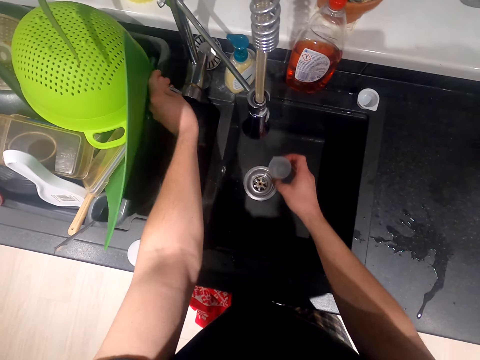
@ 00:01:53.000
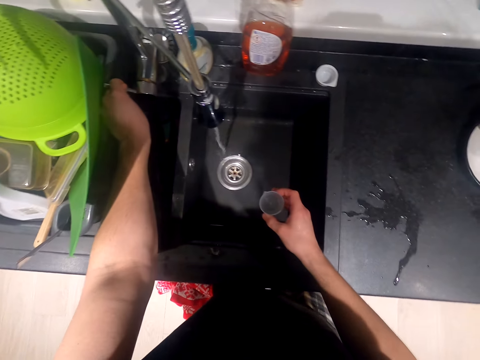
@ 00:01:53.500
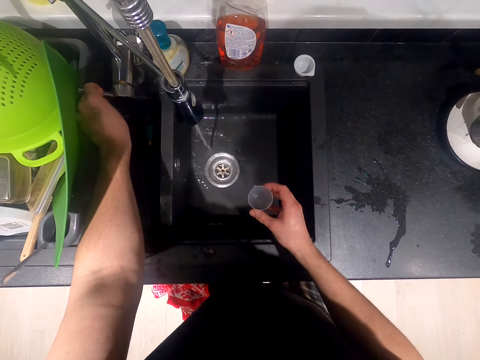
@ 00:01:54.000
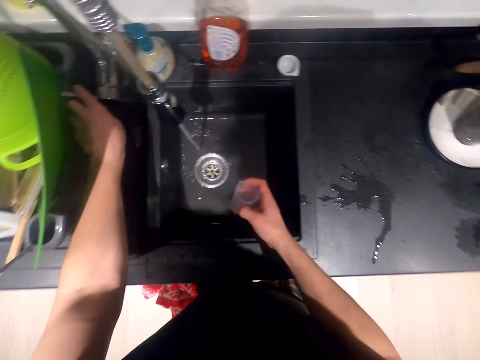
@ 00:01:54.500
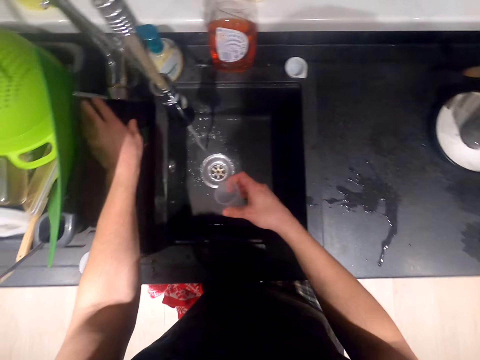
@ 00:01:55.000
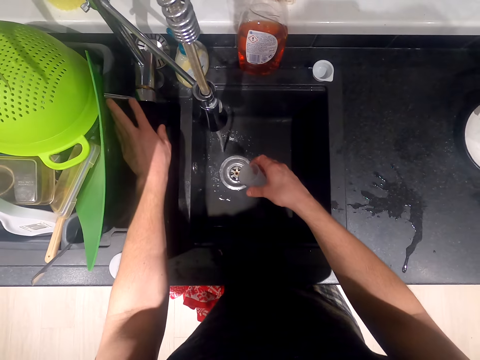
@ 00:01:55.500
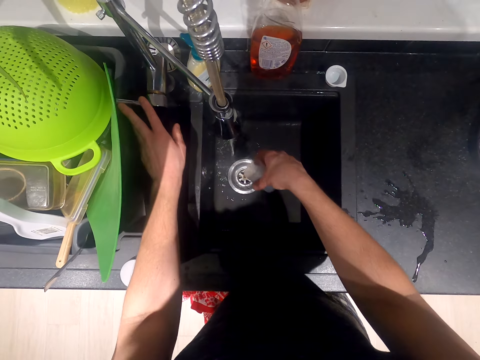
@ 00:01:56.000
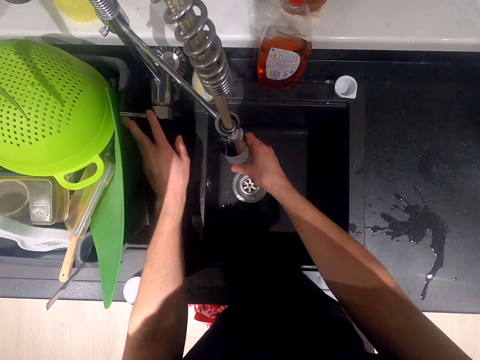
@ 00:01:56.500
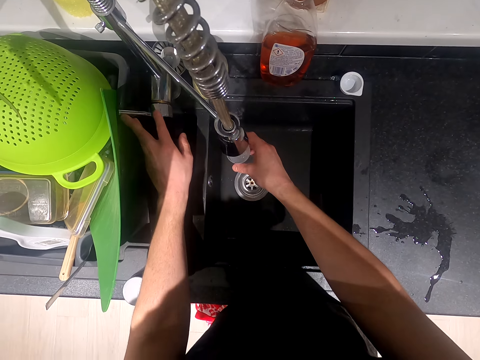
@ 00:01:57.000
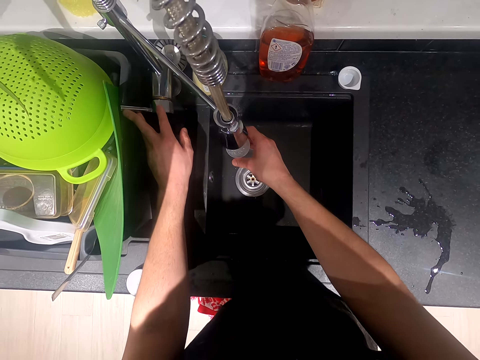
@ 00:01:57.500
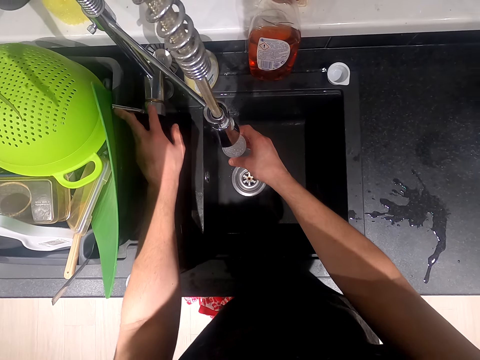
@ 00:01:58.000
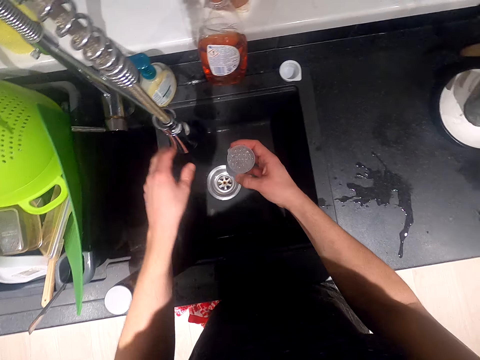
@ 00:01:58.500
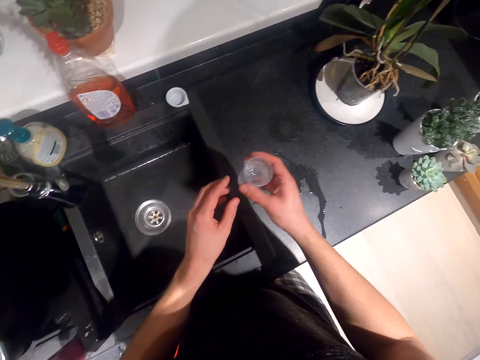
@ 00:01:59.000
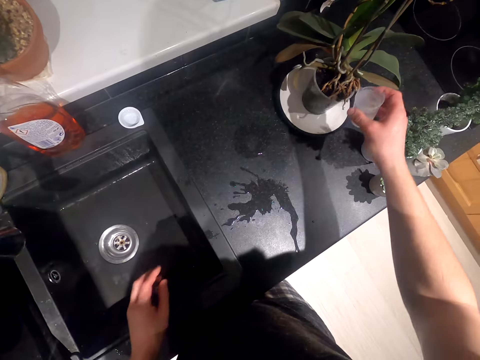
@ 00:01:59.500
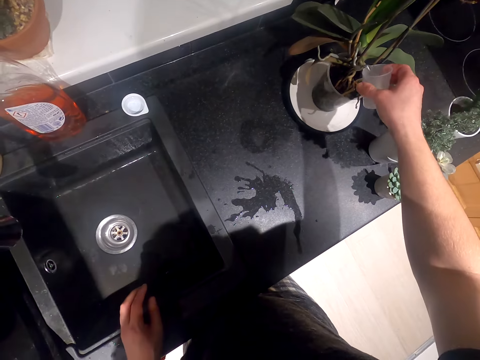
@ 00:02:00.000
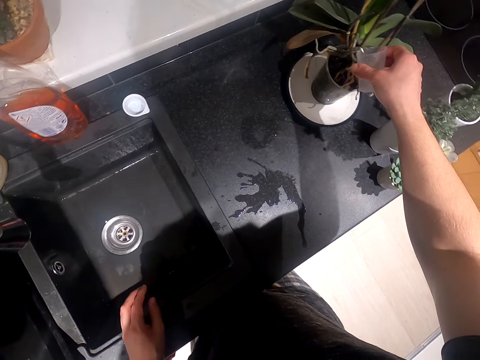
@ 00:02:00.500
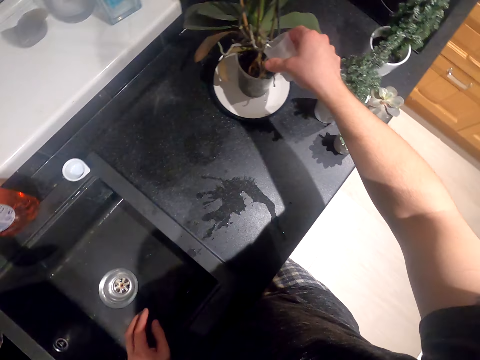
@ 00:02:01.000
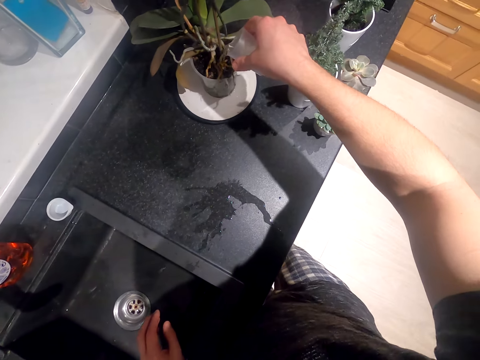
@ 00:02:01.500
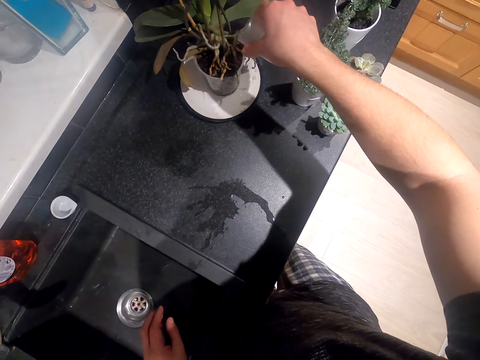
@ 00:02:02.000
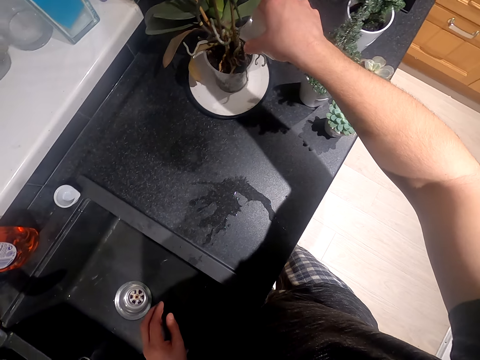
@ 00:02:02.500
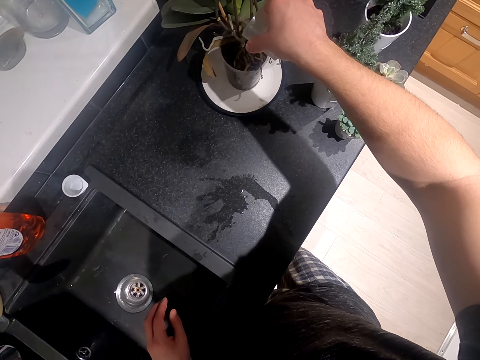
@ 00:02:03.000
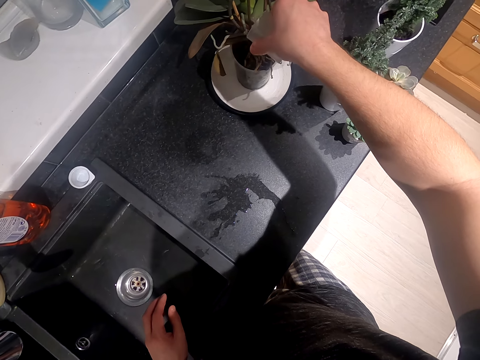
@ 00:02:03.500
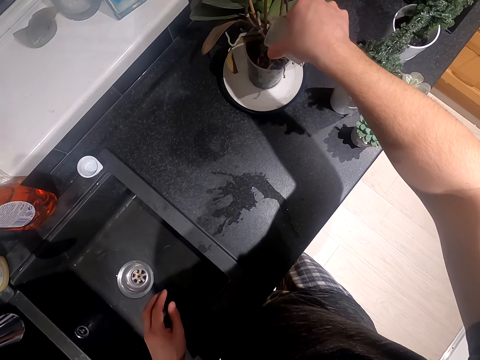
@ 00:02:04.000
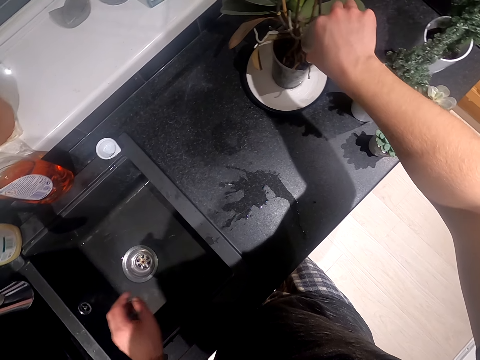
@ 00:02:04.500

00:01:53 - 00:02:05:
The camera wearer opens the kitchen tap. They take water with the plastic glass, close the water, and water the container flower.

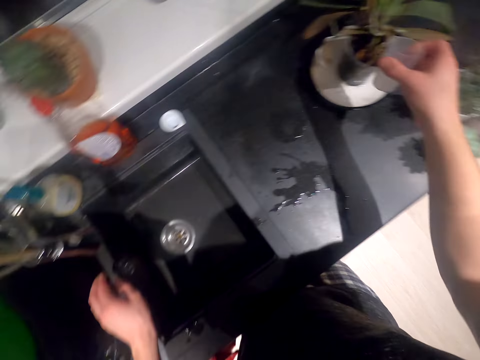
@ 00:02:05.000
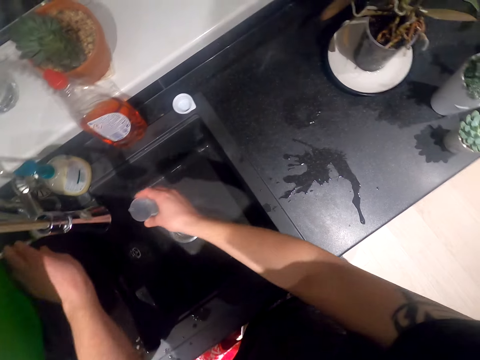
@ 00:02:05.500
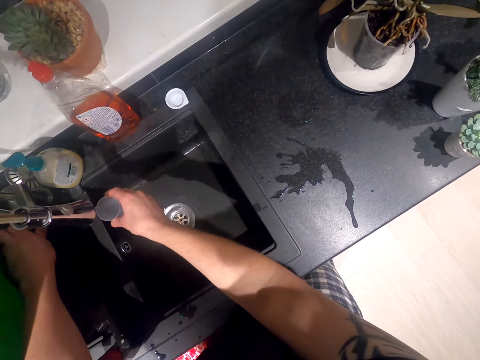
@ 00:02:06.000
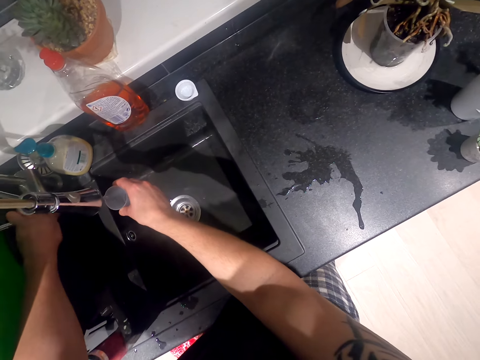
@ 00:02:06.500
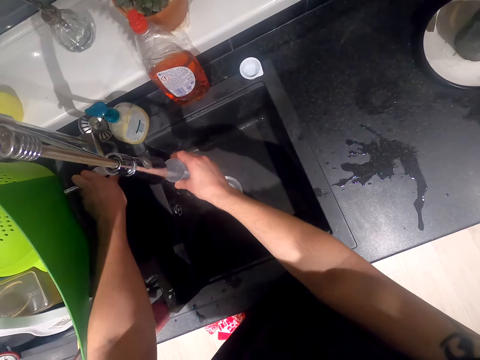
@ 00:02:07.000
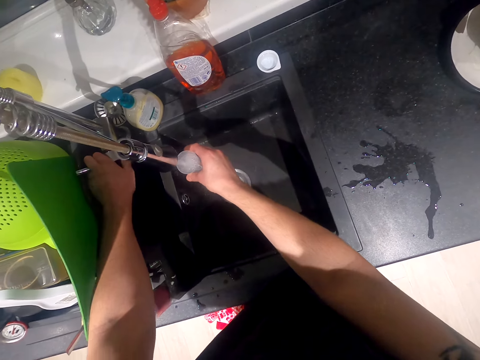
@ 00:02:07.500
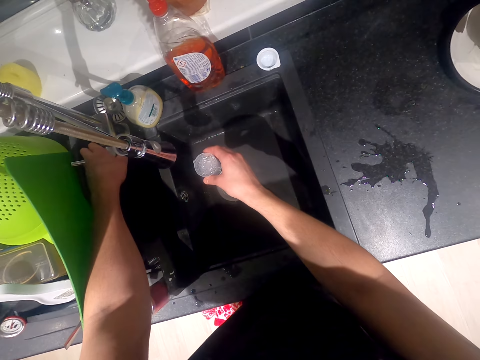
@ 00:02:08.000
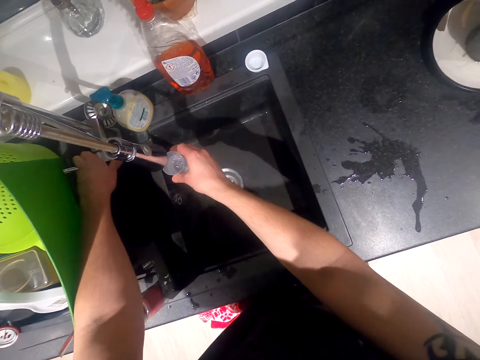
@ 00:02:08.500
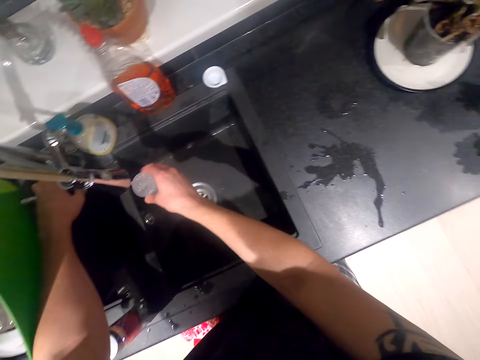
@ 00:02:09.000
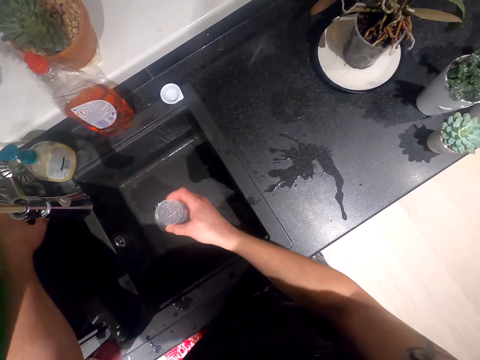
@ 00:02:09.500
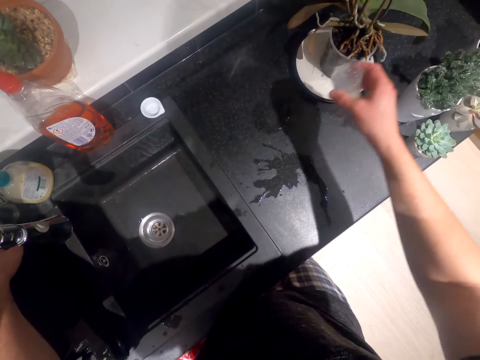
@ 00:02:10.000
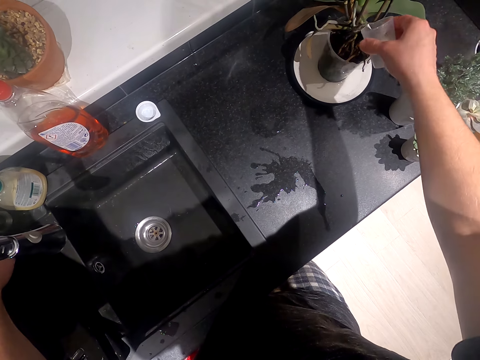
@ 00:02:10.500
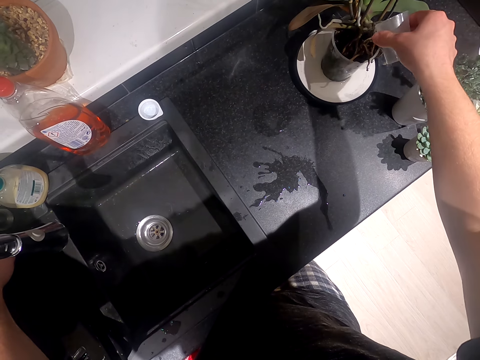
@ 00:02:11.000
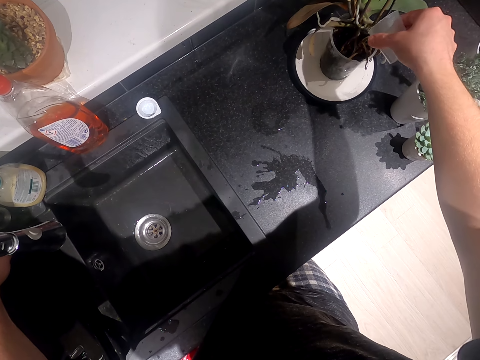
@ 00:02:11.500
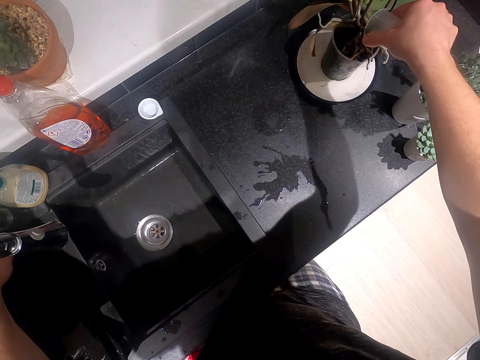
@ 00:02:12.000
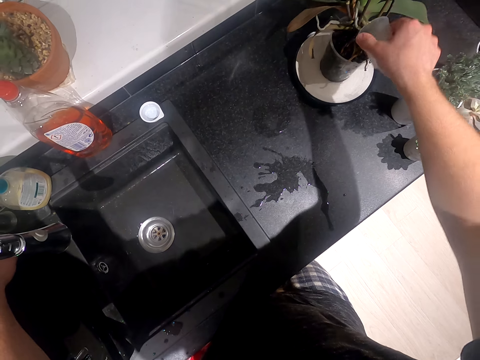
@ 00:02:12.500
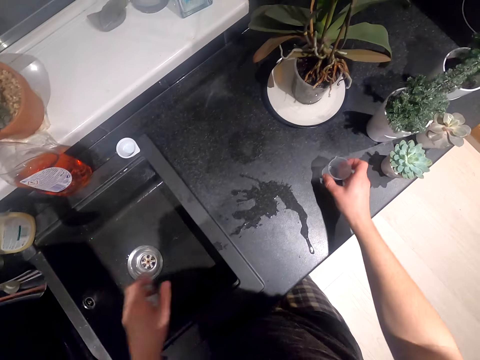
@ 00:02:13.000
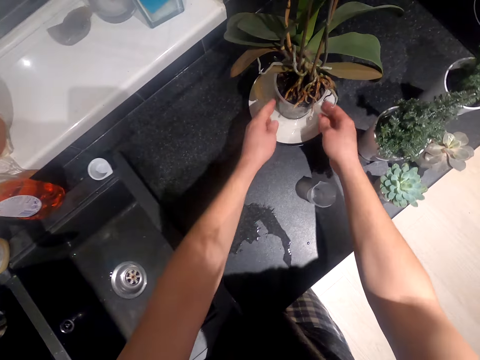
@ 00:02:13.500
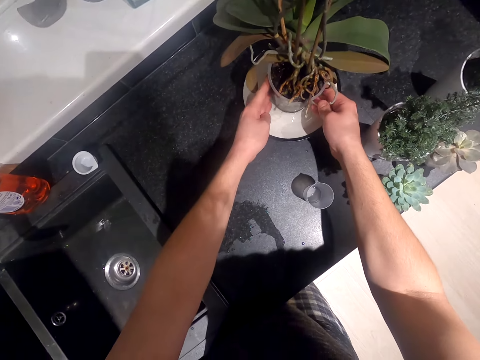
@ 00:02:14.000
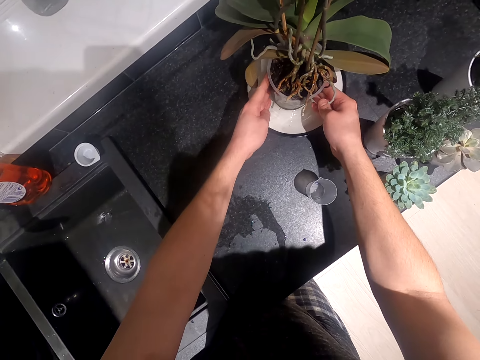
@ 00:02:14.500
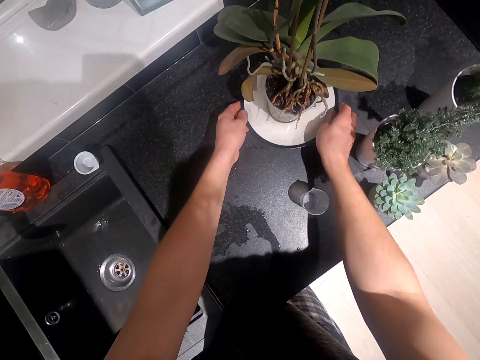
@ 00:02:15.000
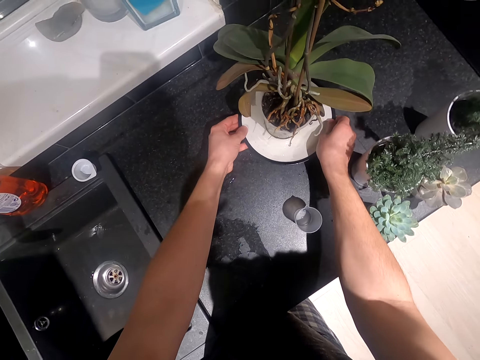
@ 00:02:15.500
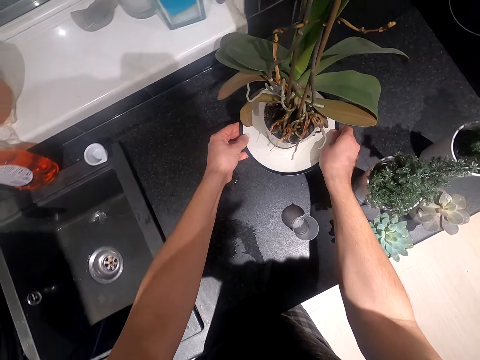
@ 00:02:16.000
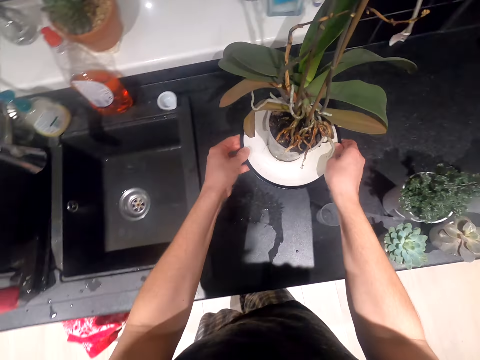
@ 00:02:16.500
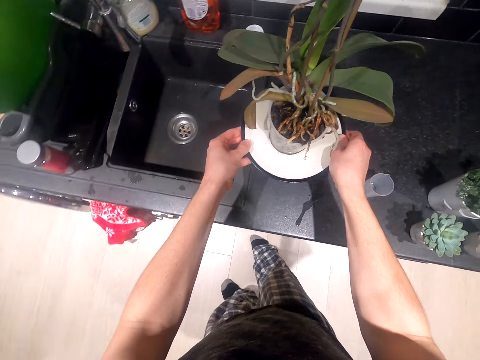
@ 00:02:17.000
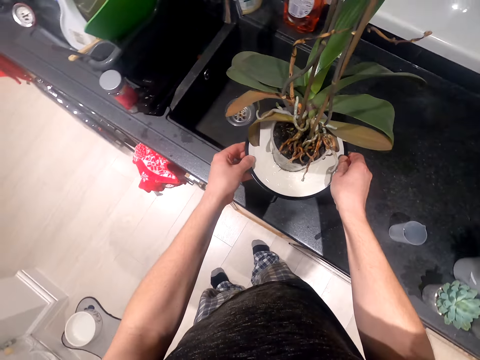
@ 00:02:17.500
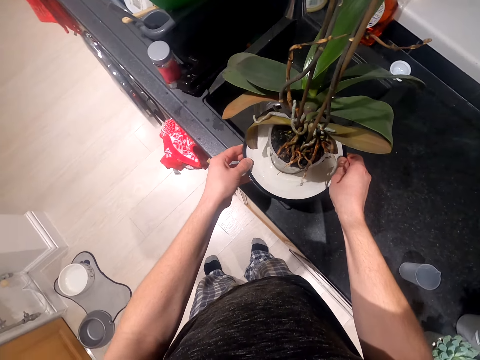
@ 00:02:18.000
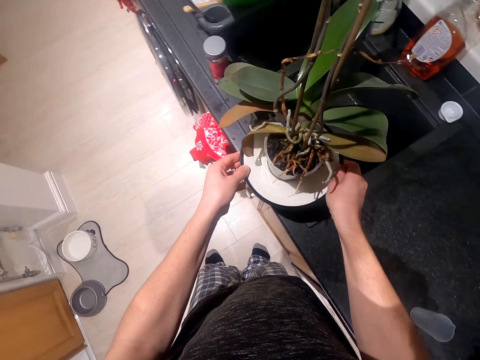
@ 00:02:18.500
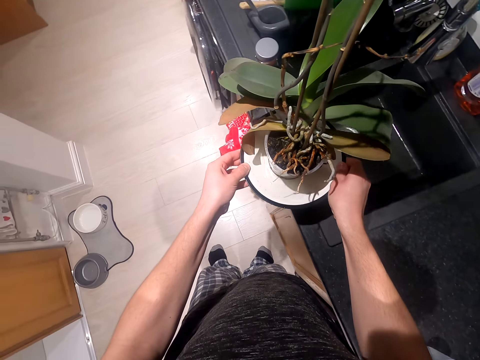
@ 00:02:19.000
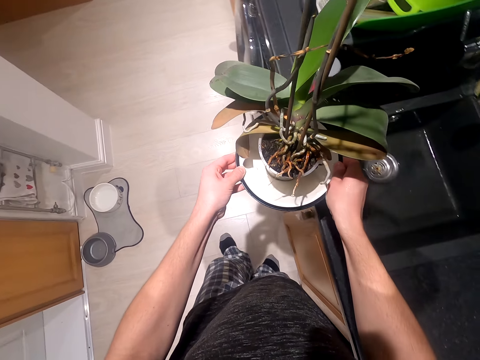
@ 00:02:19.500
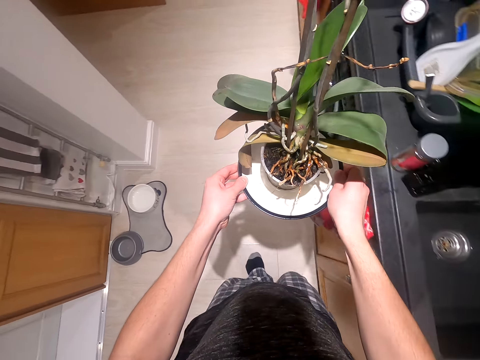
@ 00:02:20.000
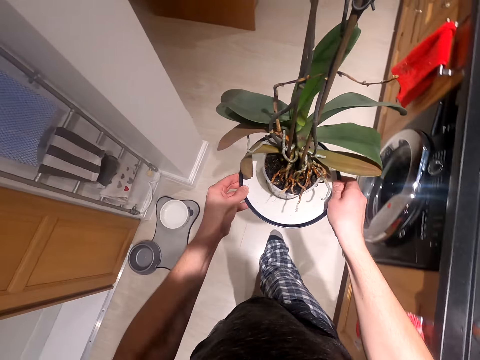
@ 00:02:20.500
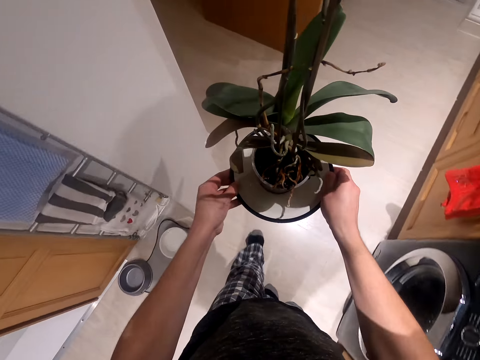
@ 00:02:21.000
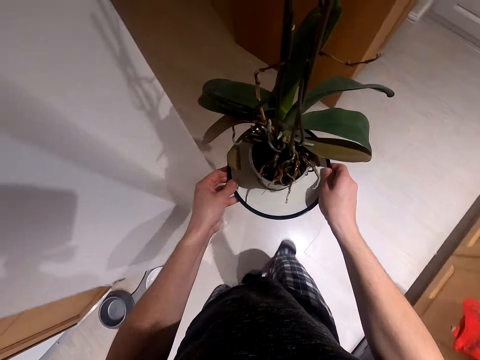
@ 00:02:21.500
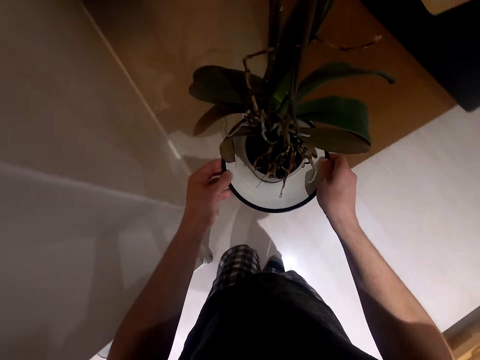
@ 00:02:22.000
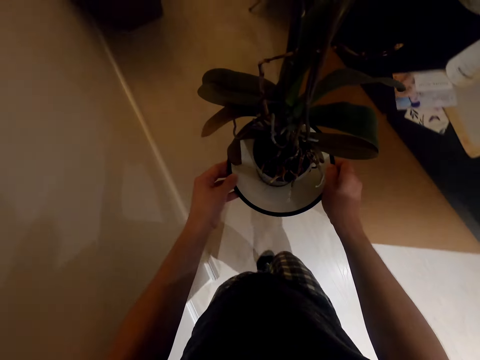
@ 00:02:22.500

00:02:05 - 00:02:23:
The camera wearer opens the water. They take water with the plastic glass, water the container flower, and put the plastic glass on the surface. They move the flower pot on the plate, lift the plate, and walk in the house.
